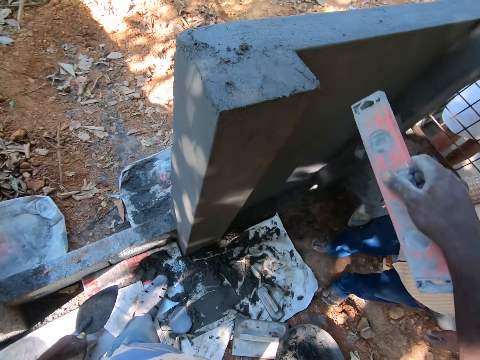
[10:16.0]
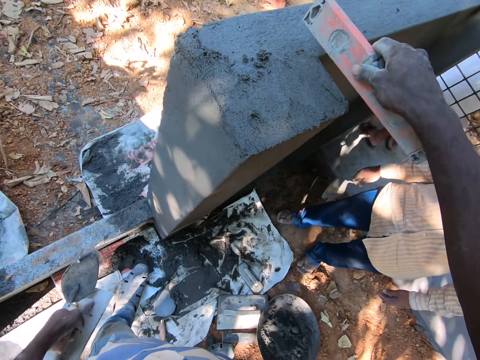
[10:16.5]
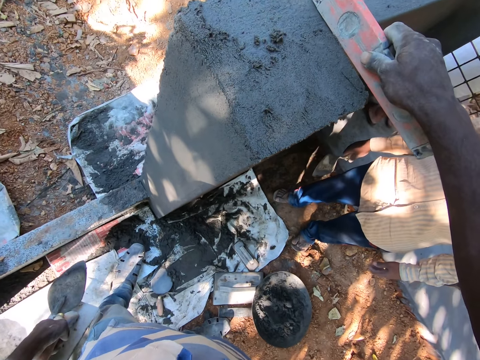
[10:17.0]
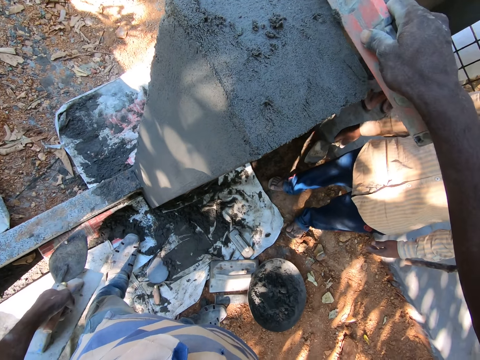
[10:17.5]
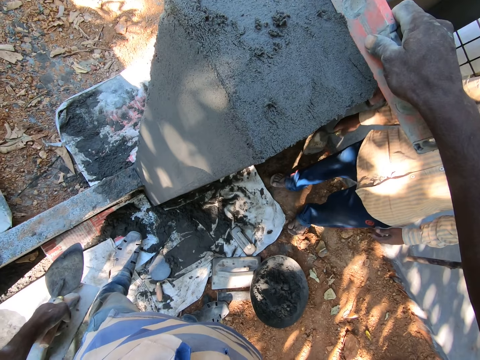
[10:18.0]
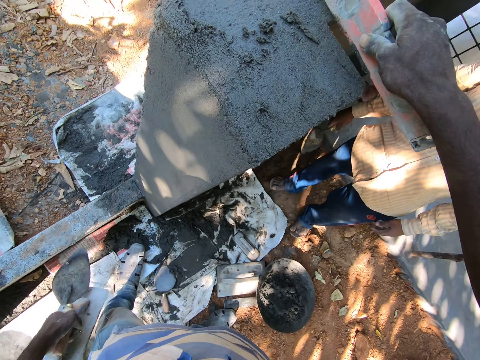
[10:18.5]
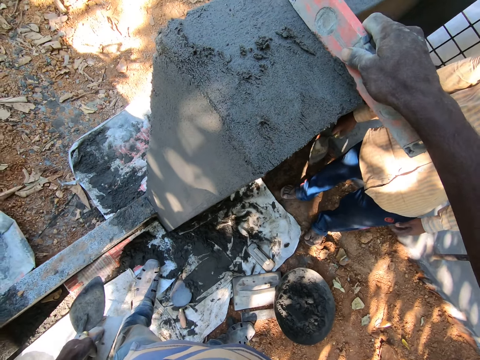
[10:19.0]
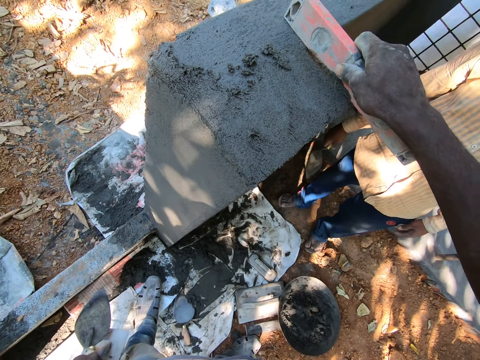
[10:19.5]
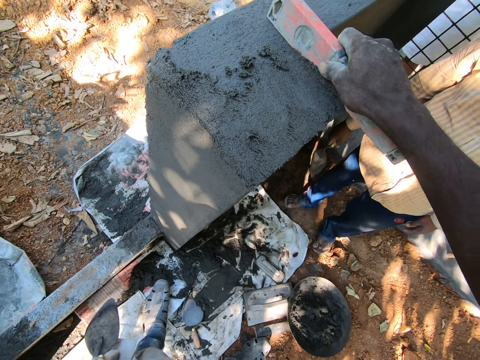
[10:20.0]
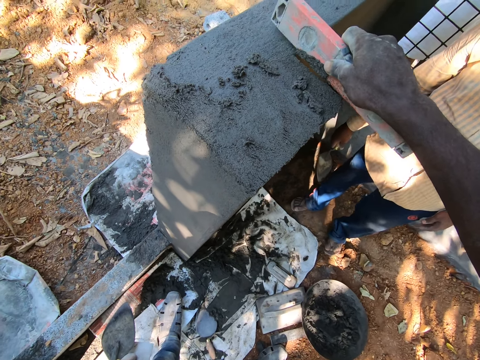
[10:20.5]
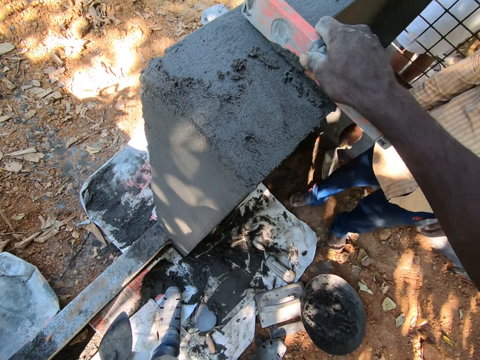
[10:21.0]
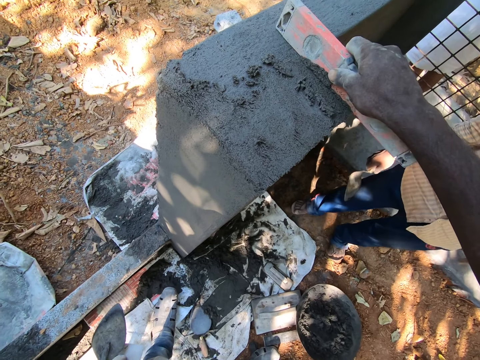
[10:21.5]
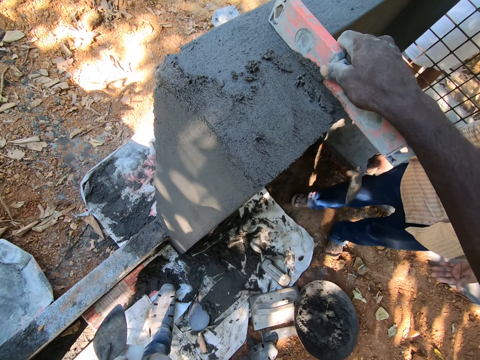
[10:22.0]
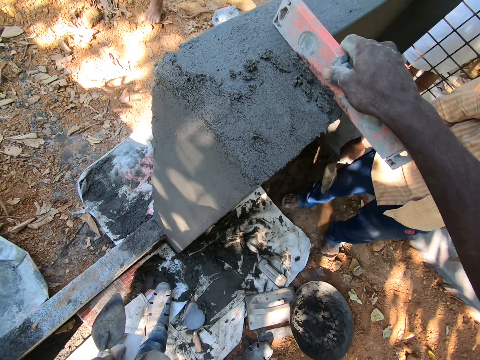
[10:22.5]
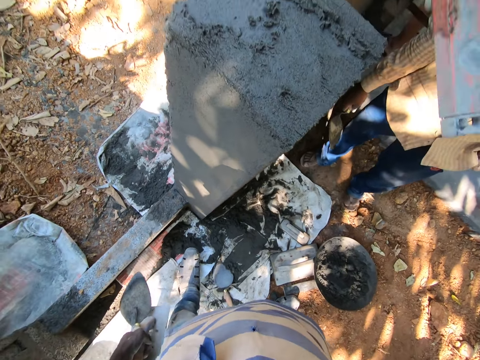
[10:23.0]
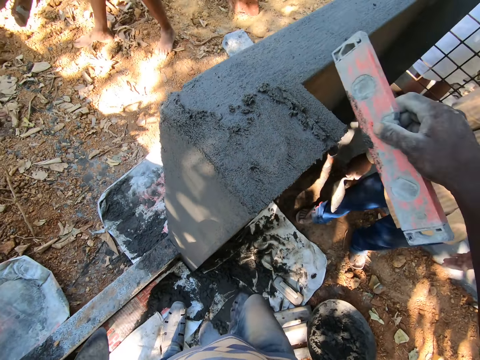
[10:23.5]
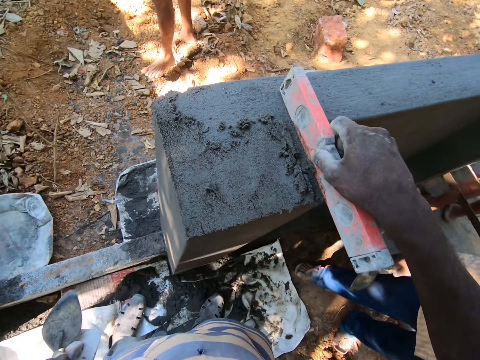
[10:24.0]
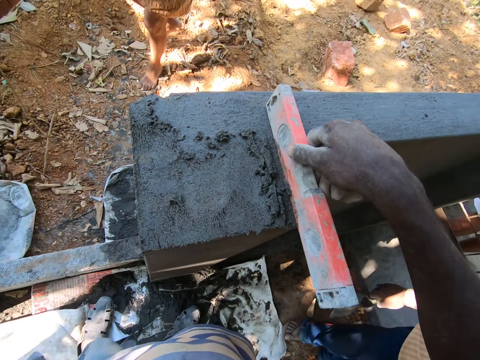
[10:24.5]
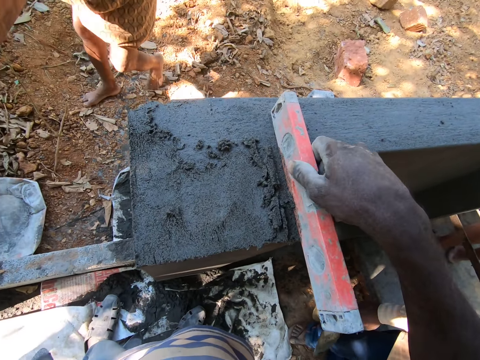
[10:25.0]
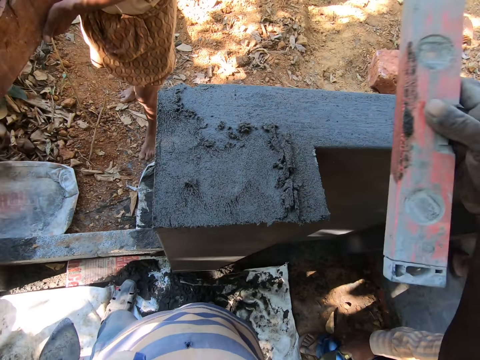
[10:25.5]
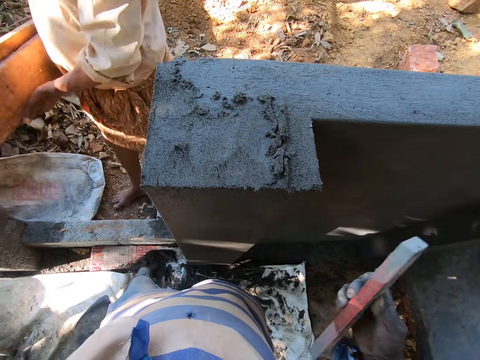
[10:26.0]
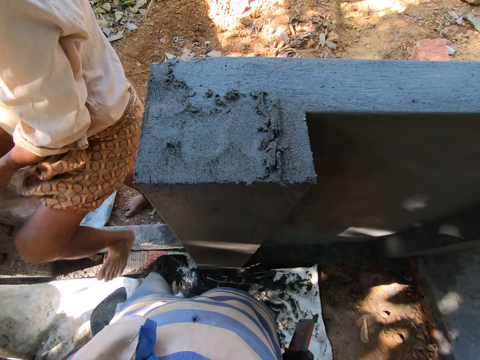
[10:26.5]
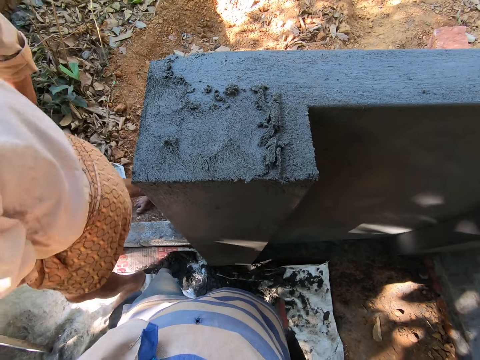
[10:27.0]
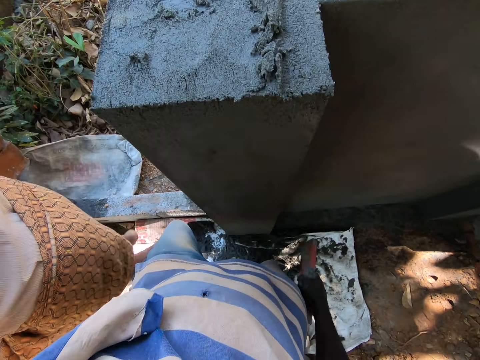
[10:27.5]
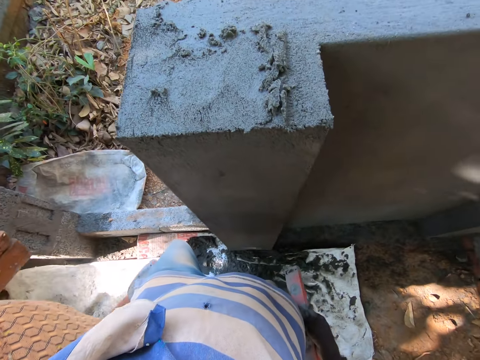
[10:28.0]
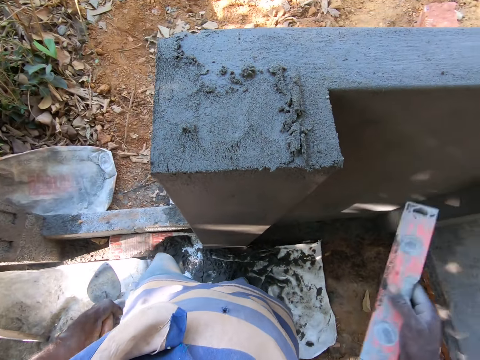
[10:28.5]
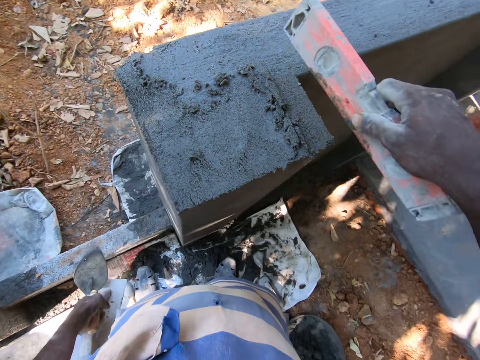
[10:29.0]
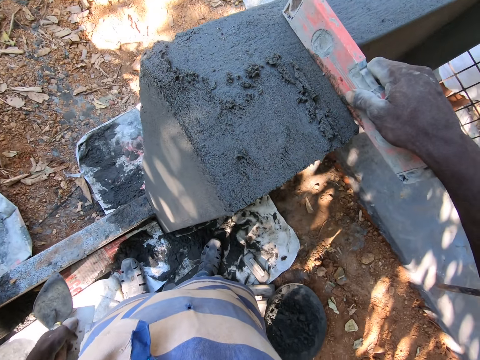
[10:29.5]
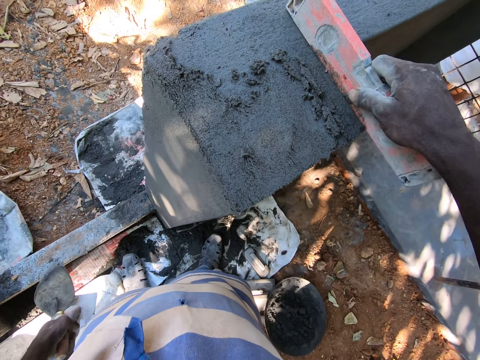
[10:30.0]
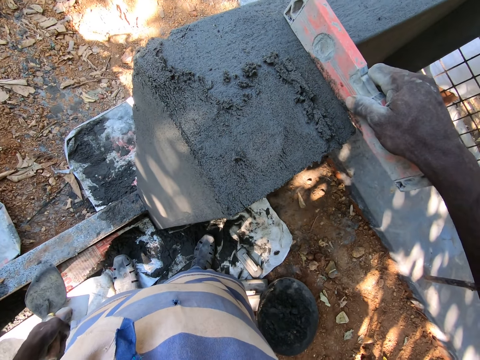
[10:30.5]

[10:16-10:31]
The camera wearer scrapes some cement mixture on the wall with the level in his right hand. He measures the wall with the spirit level. A man carries a log of wood with both hands.

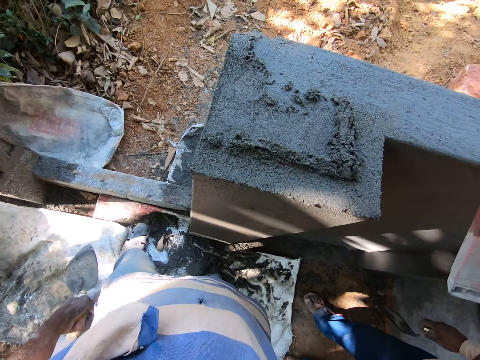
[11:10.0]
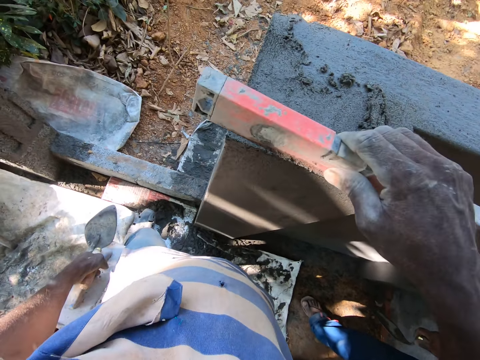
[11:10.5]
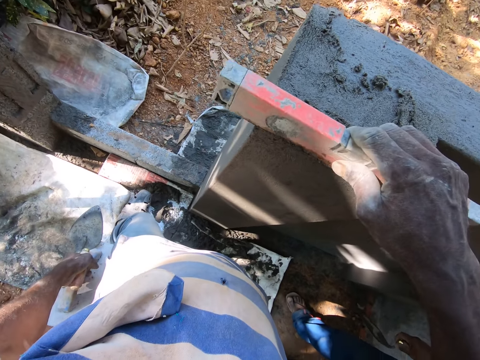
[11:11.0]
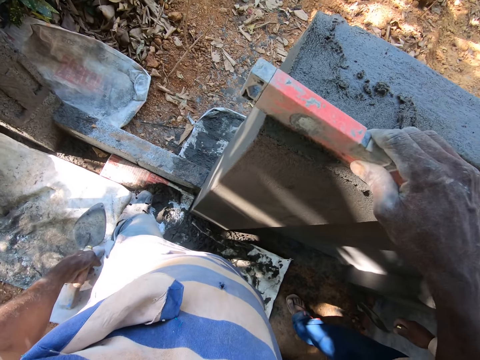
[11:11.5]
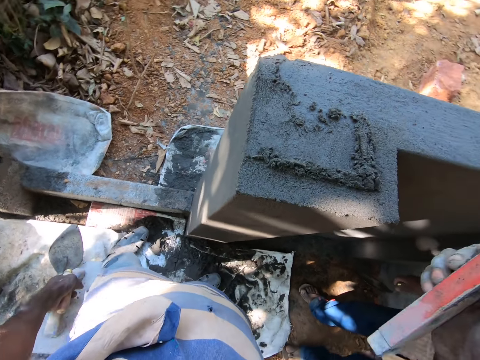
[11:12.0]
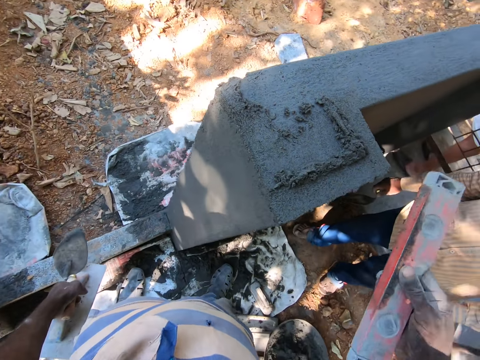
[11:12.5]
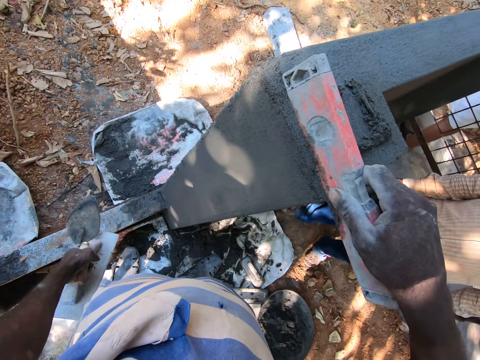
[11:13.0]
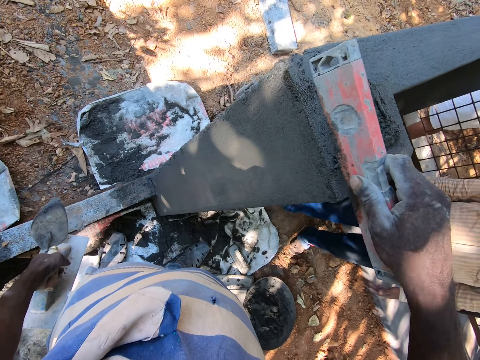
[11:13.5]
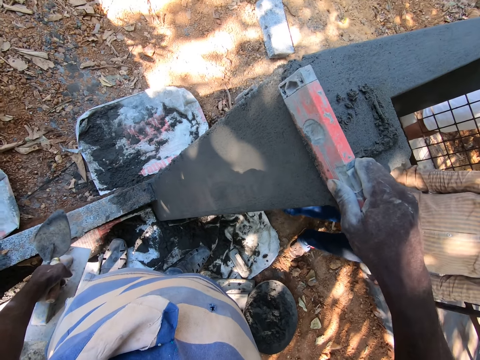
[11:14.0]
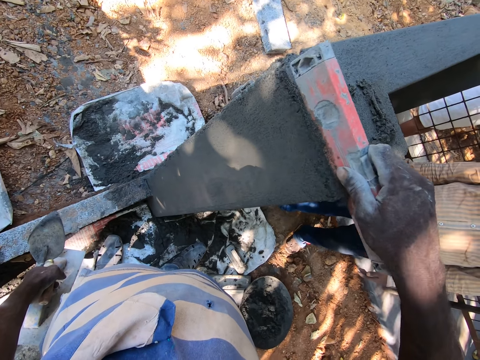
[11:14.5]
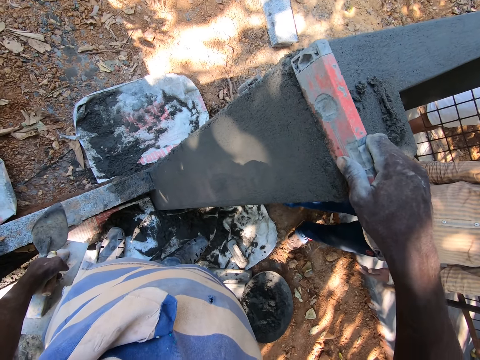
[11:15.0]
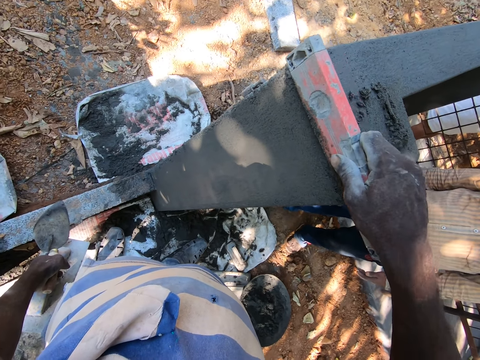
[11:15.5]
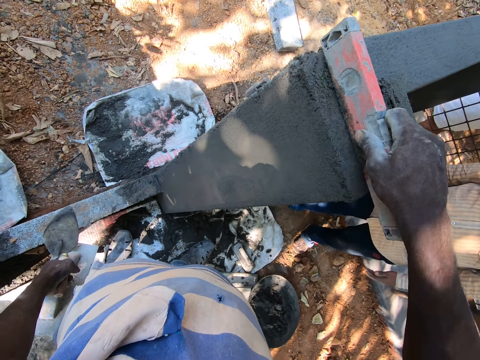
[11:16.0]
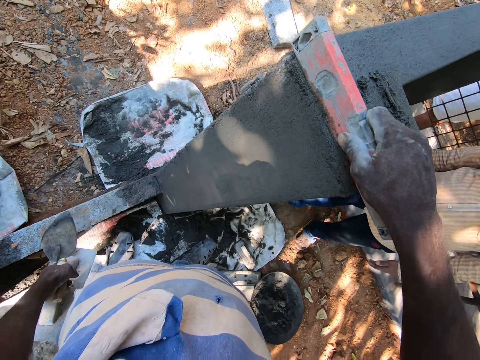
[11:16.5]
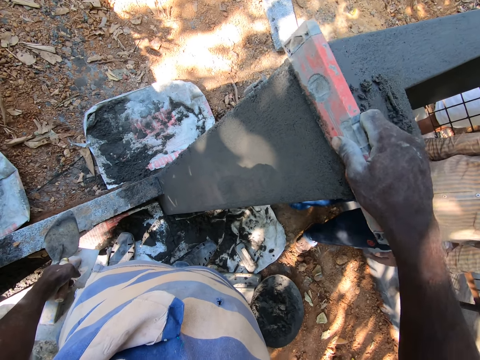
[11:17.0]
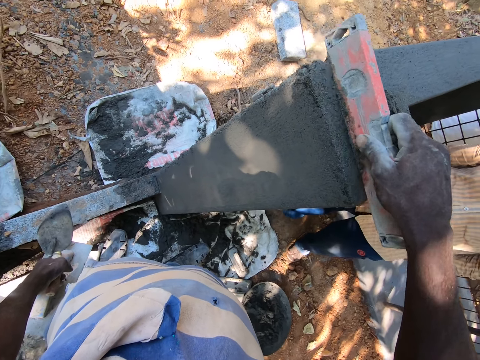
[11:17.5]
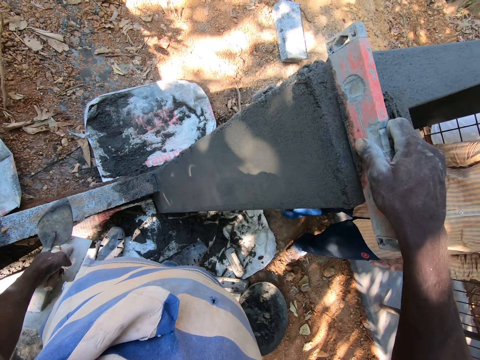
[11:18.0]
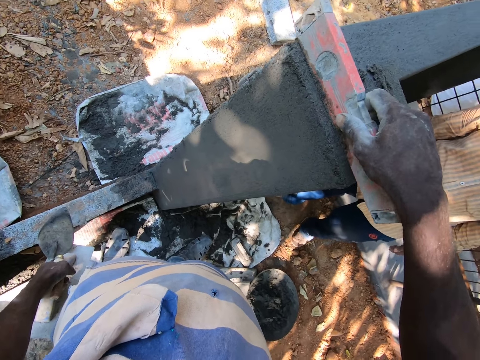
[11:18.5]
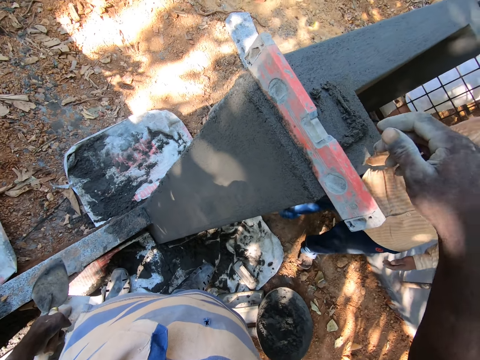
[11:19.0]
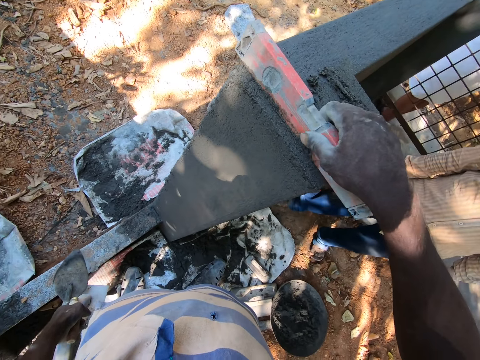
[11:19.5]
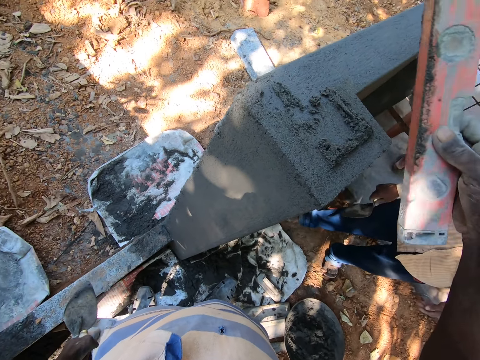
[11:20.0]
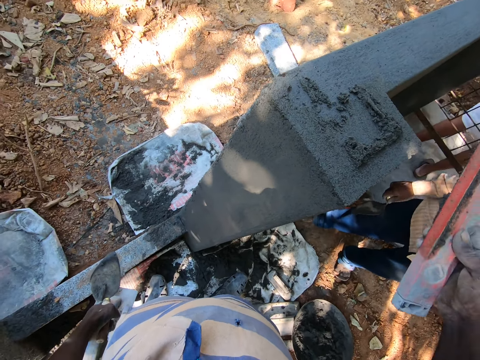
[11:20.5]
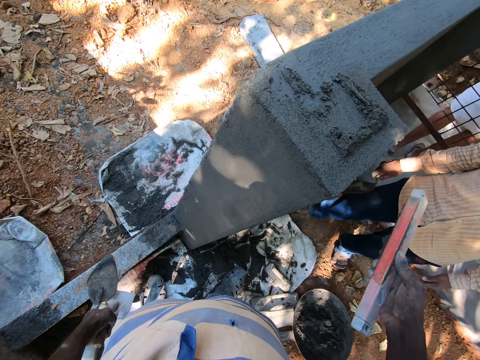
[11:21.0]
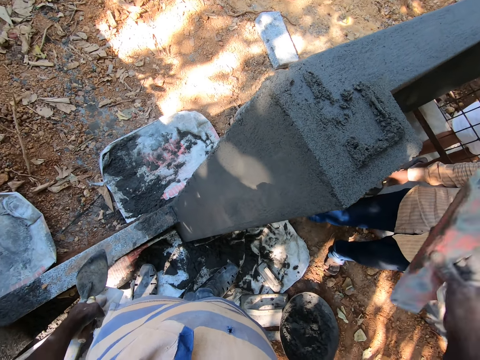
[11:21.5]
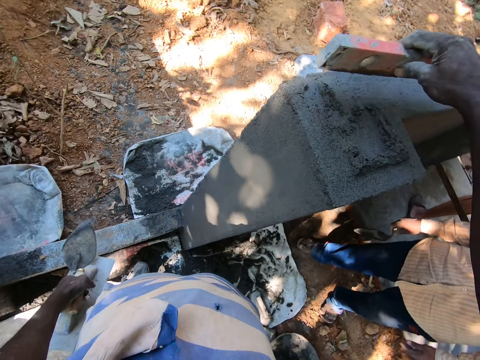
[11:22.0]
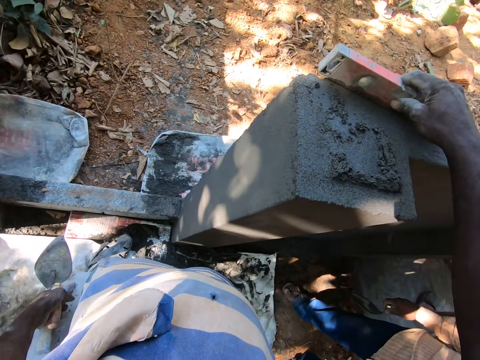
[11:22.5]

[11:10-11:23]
The camera wearer moves the concrete. They measure the wall with the spirit level.
